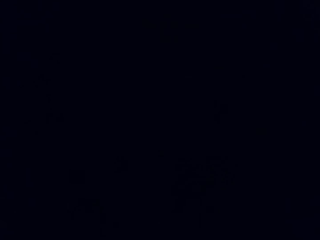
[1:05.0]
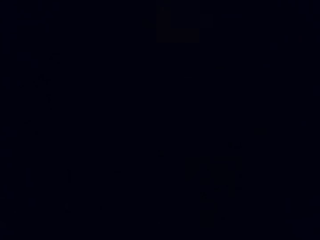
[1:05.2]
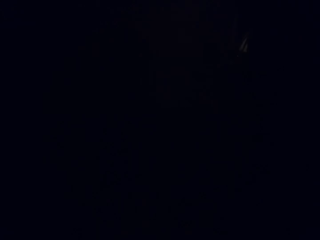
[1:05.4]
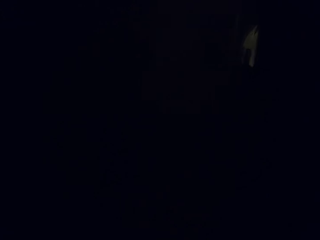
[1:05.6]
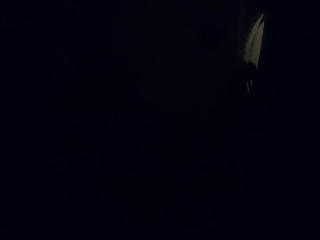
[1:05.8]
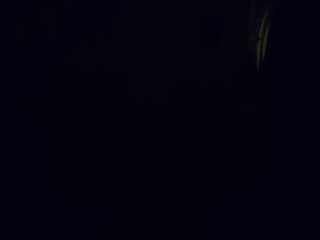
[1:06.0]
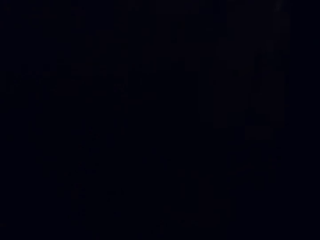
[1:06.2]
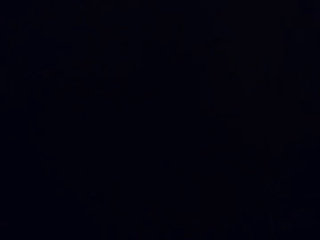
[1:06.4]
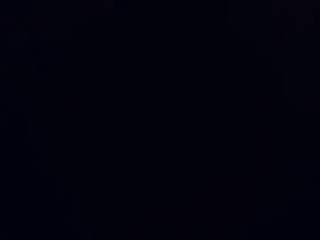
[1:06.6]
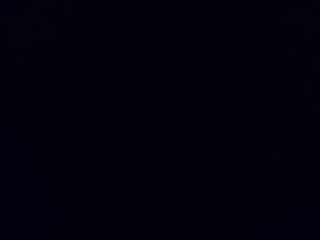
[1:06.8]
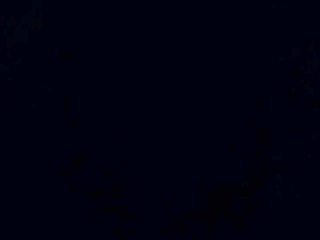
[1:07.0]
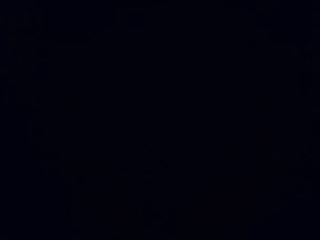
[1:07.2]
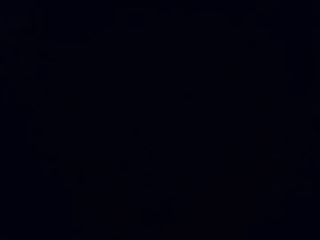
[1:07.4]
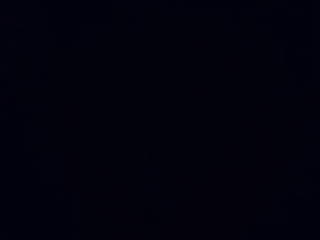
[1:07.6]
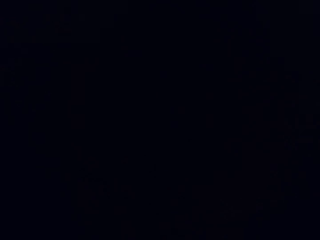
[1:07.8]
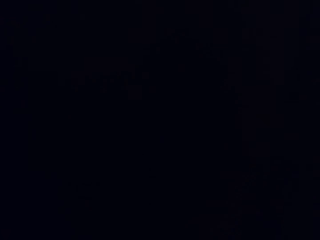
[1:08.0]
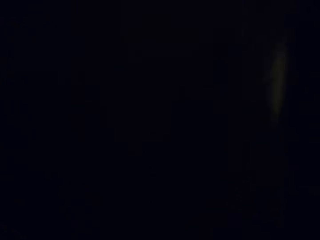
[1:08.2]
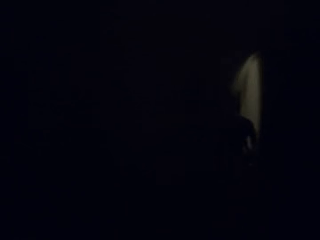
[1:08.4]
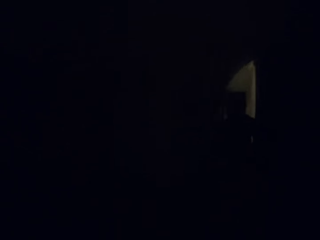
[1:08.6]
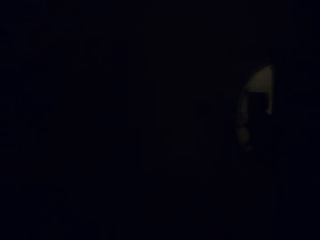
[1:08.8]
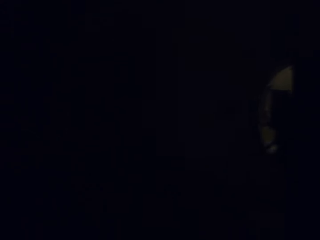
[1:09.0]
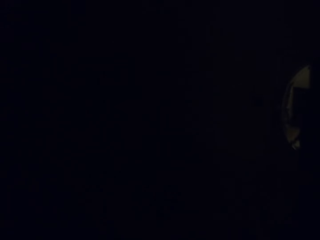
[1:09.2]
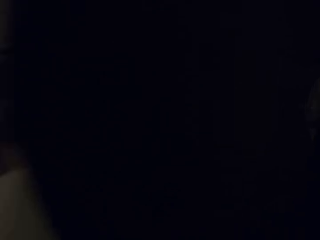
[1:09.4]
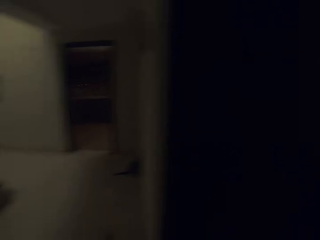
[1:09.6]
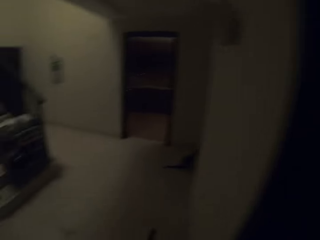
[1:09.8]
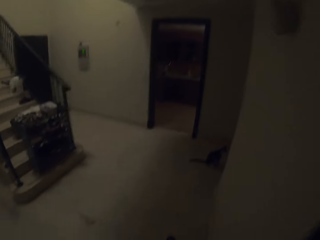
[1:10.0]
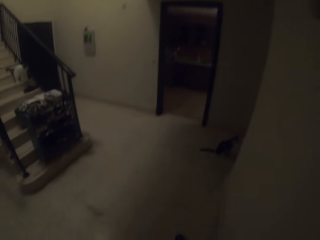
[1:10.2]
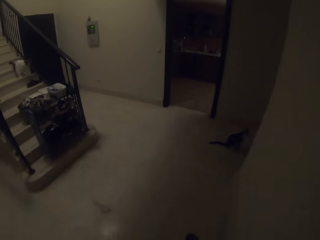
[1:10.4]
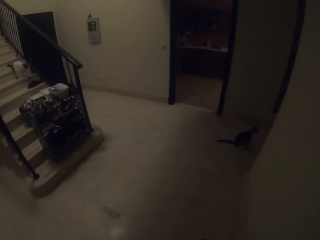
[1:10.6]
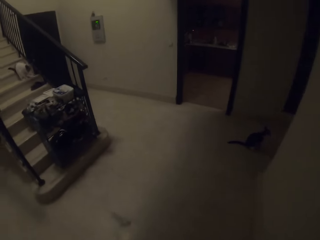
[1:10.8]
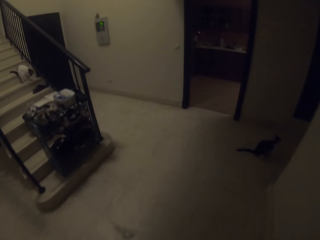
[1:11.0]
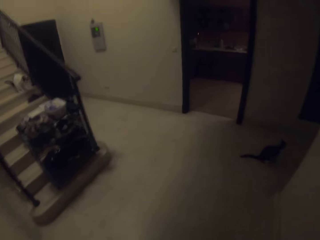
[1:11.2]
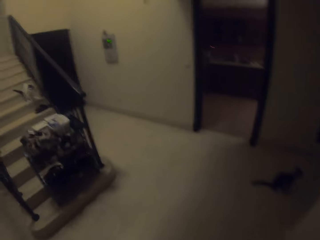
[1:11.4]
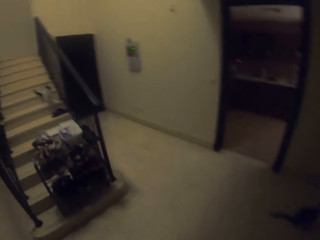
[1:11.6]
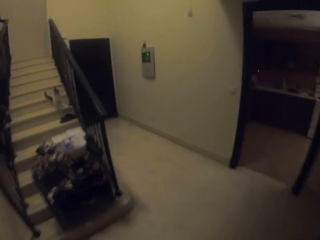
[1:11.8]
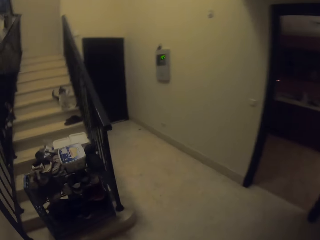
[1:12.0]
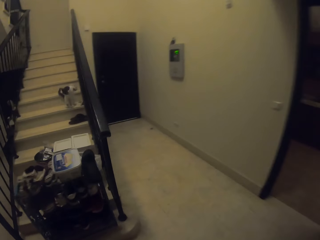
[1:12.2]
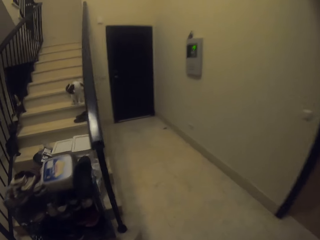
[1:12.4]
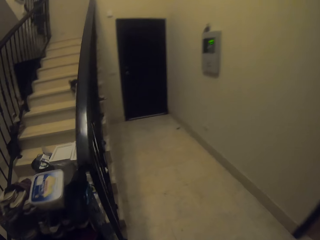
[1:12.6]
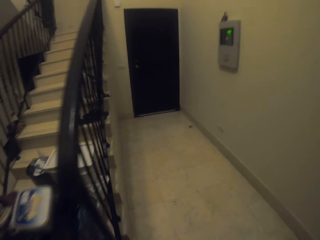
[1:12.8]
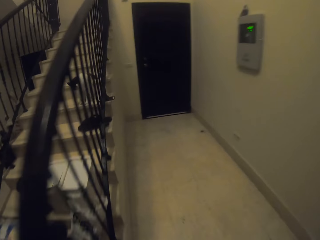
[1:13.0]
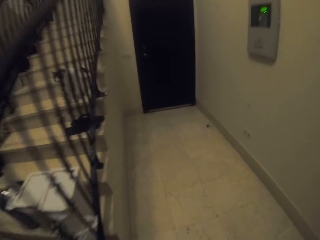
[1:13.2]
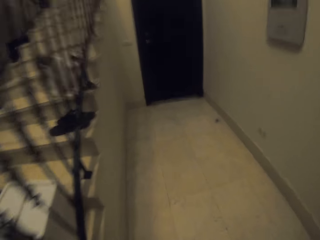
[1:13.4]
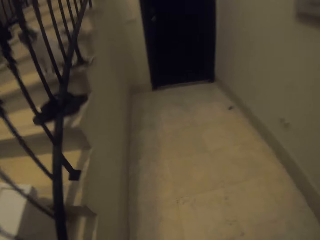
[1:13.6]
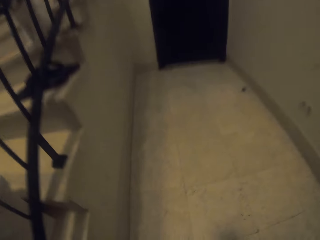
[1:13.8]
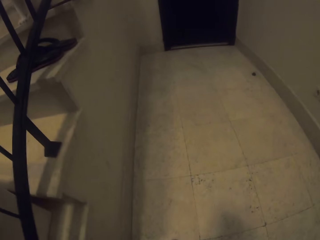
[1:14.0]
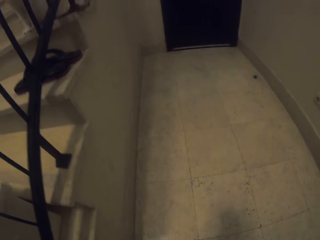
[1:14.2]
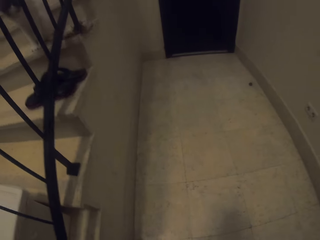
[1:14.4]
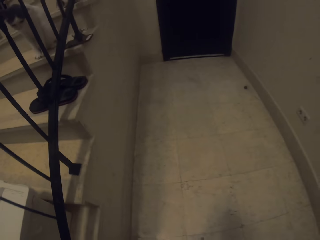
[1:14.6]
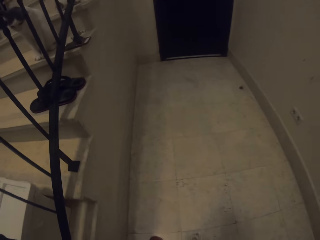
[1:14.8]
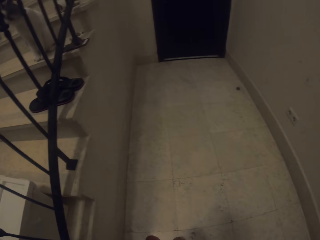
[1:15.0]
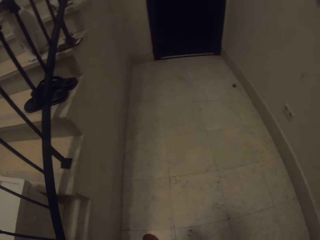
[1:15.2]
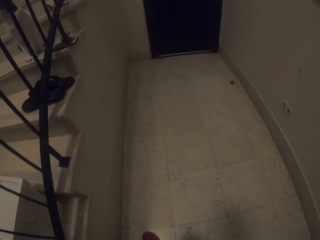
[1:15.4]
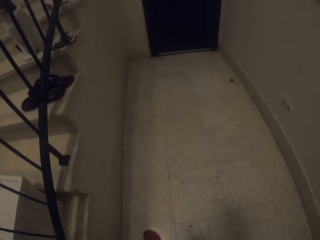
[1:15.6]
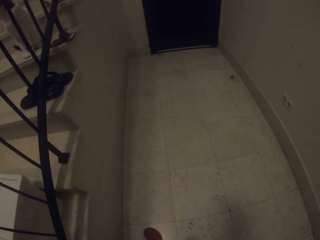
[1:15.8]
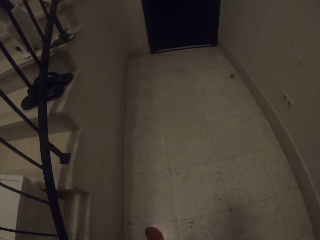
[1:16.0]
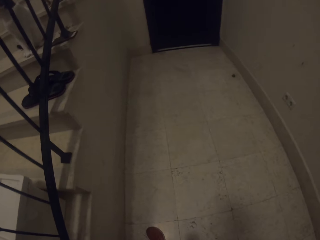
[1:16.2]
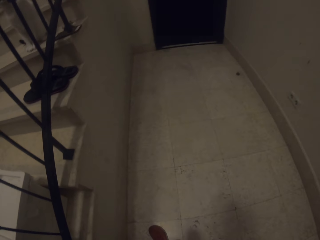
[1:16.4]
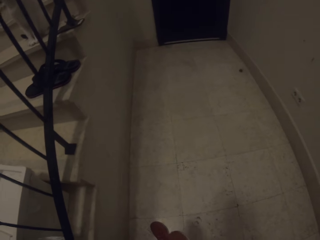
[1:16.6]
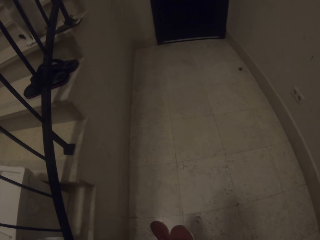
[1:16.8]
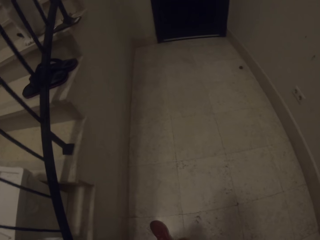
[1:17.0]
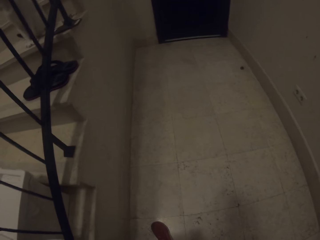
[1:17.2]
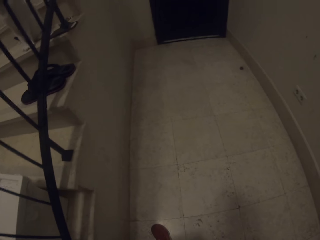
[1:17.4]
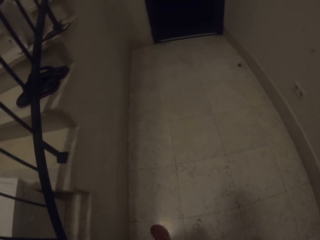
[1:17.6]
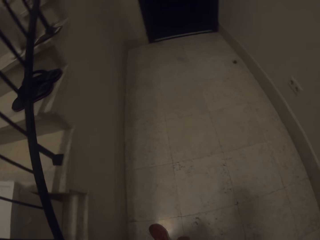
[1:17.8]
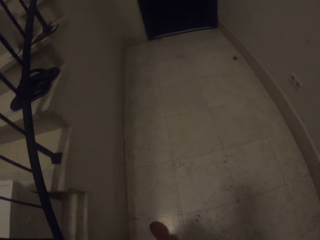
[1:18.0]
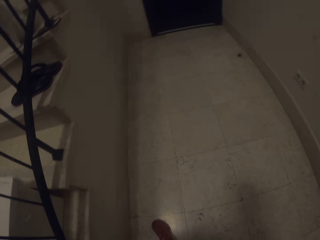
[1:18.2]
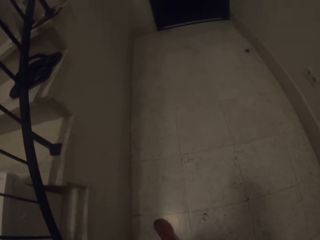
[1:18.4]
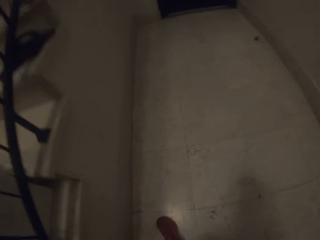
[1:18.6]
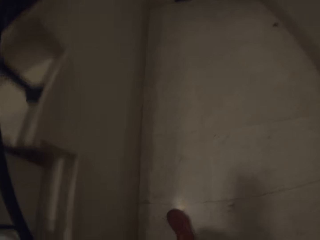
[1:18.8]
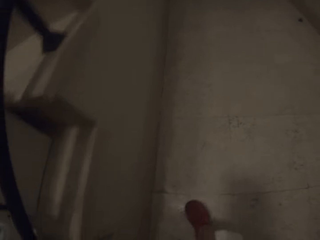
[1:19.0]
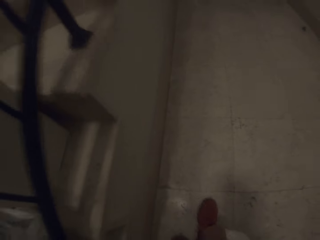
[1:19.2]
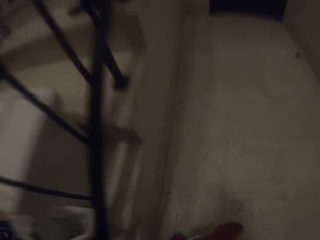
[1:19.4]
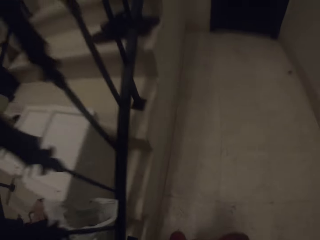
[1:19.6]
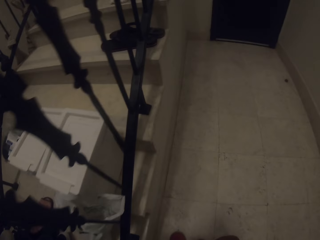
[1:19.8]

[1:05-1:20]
The camera wearer looks around, walks around, looks around, and wears shoes.

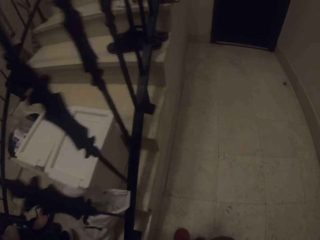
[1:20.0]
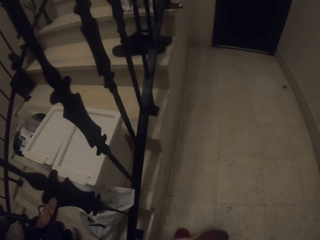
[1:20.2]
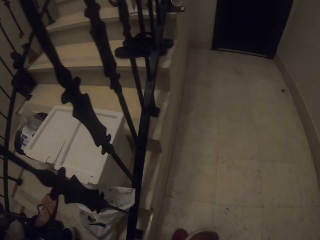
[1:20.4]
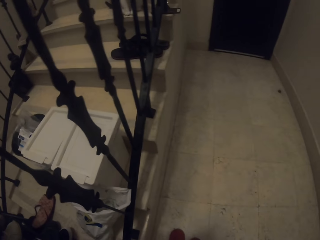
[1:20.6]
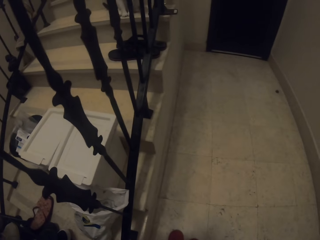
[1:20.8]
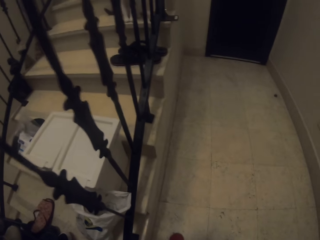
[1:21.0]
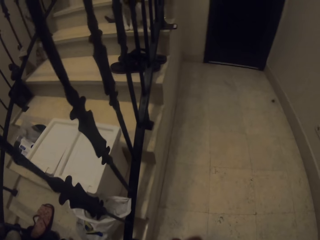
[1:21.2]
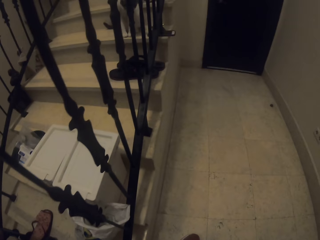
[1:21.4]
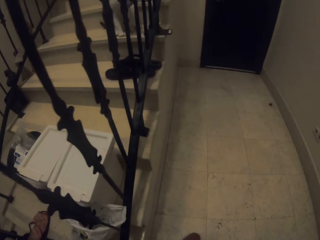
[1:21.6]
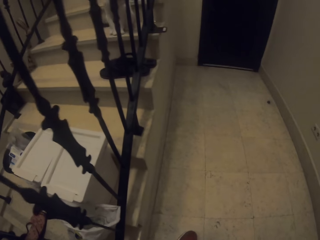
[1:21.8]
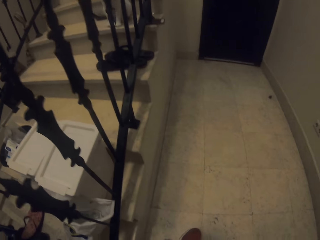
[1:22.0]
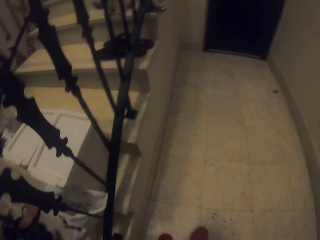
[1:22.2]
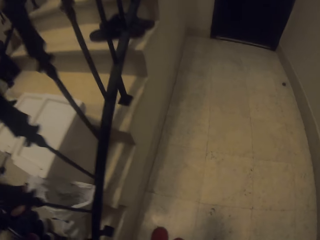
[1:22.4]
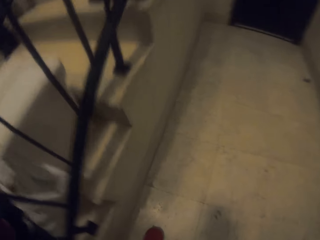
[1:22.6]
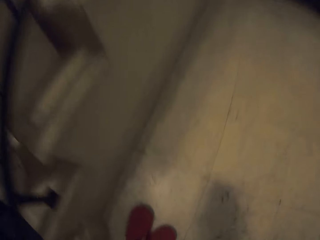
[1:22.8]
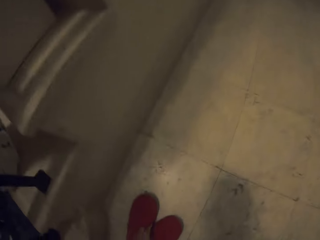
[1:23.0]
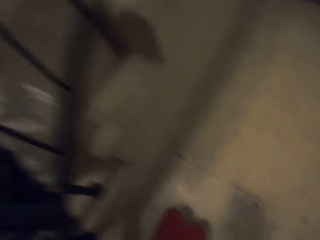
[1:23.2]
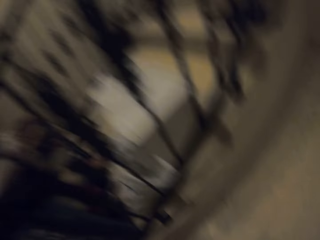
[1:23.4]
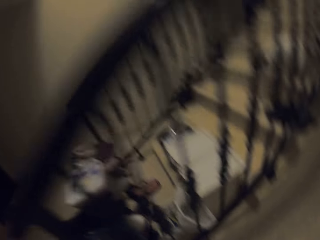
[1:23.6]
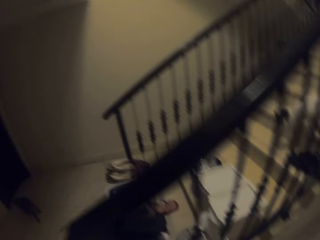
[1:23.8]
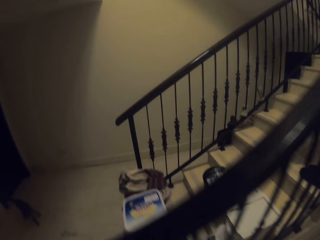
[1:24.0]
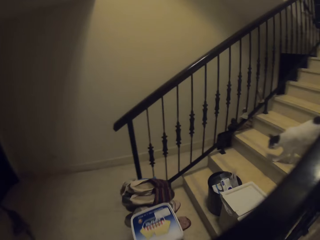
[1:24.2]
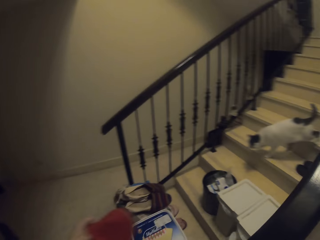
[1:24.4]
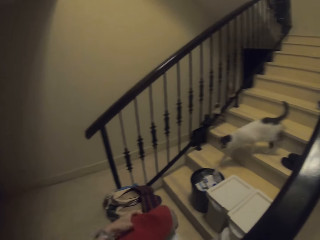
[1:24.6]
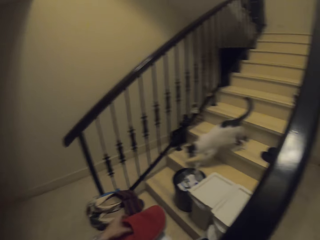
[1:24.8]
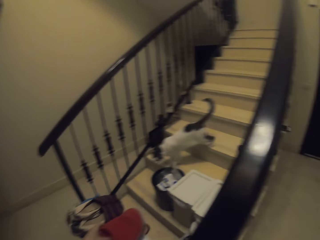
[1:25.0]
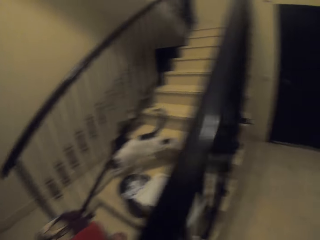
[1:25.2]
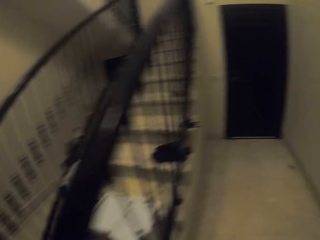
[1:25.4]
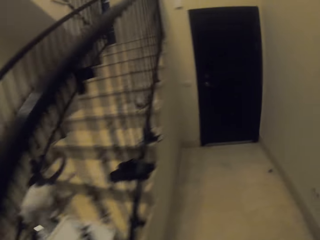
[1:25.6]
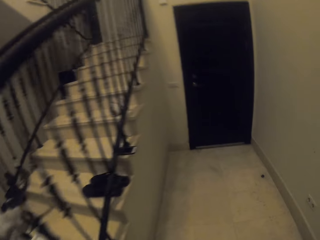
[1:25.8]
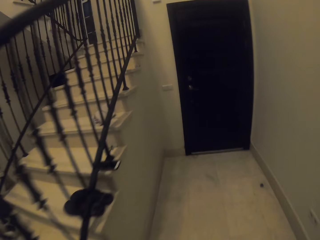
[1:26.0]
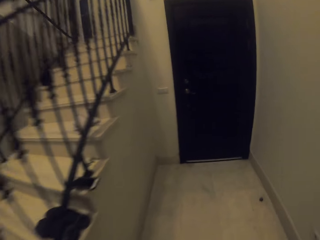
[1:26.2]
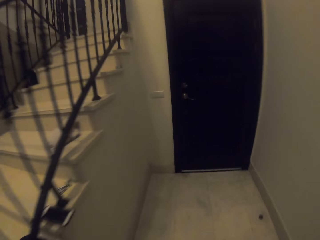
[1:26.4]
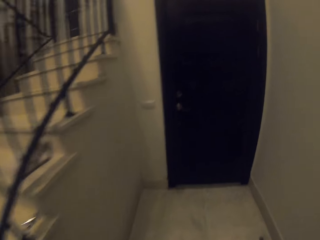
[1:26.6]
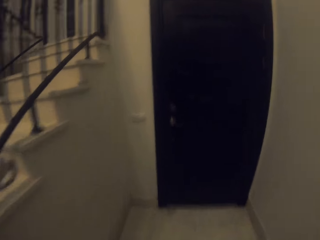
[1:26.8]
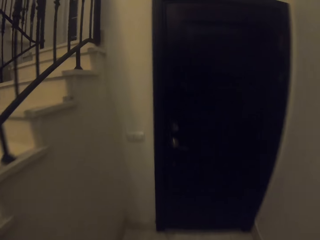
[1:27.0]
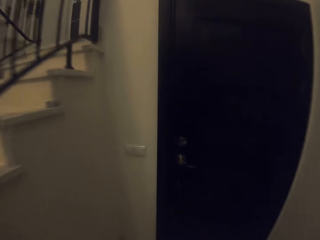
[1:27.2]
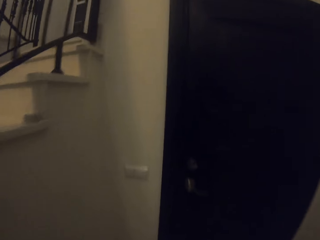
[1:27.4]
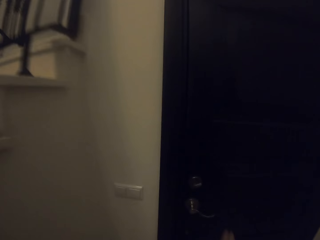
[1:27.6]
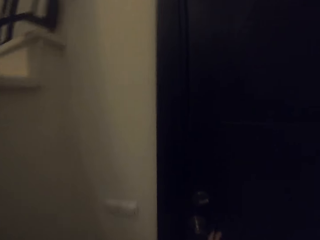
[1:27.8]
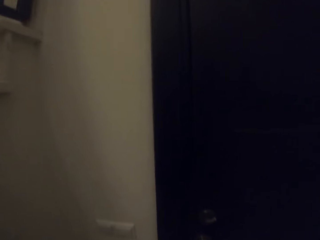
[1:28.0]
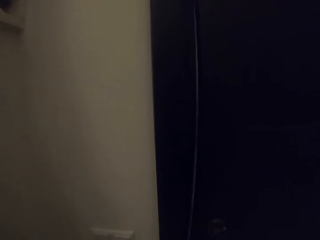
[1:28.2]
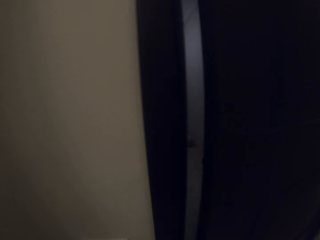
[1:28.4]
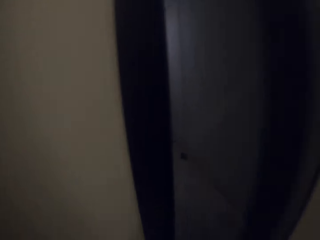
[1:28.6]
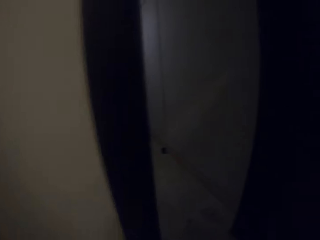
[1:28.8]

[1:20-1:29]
The camera wearer puts shoes on the shoe rack and walks around.
